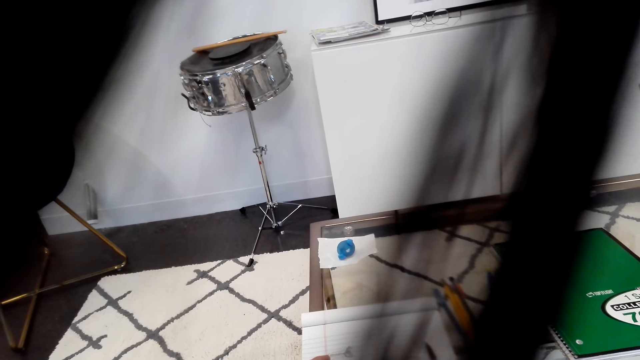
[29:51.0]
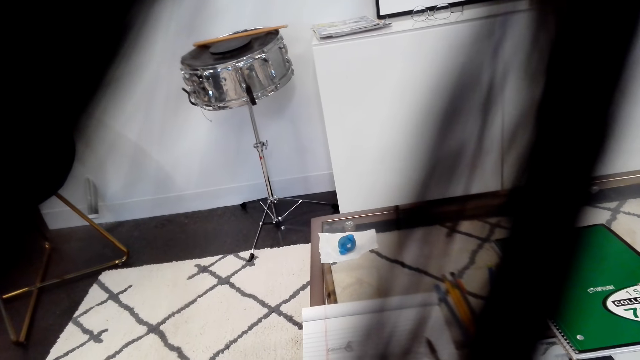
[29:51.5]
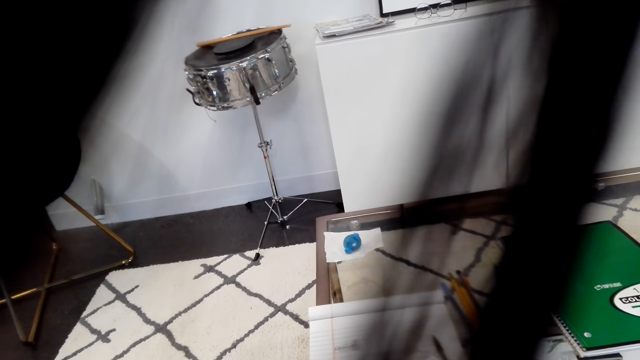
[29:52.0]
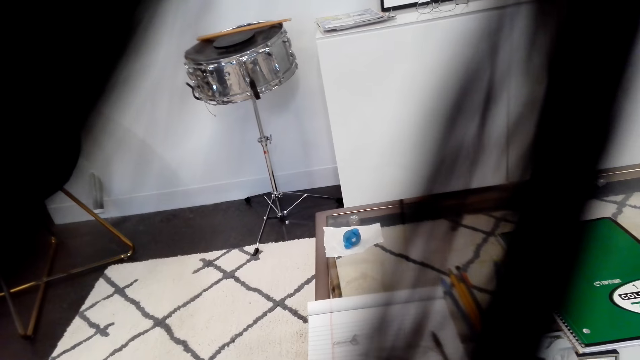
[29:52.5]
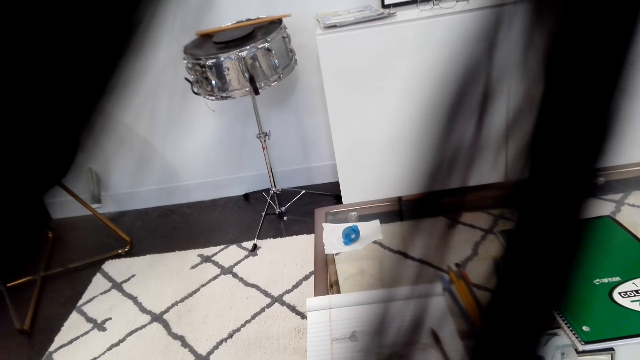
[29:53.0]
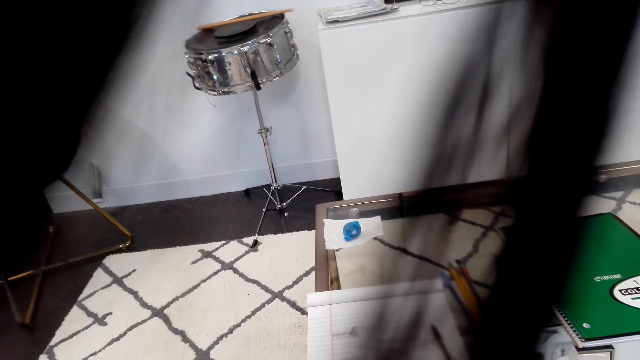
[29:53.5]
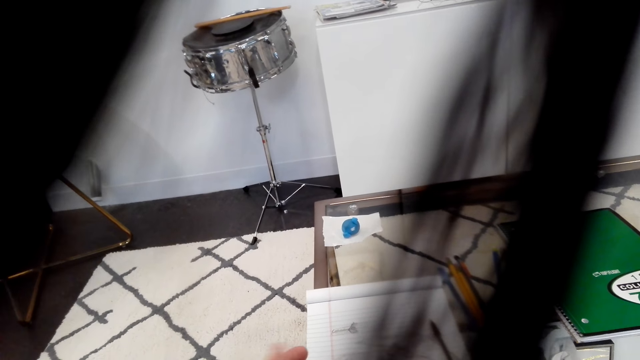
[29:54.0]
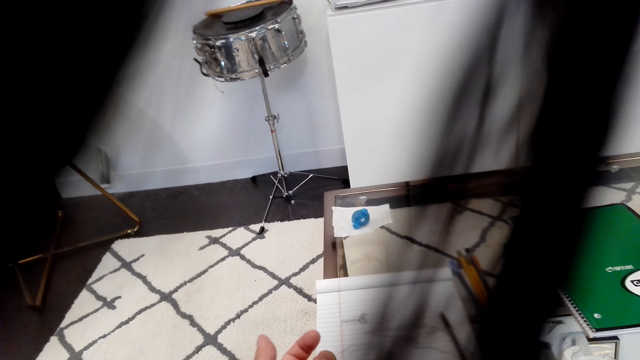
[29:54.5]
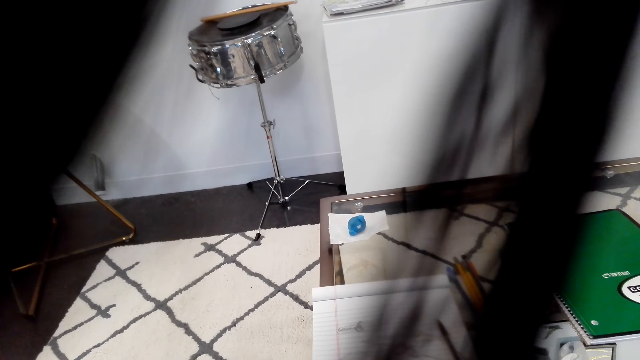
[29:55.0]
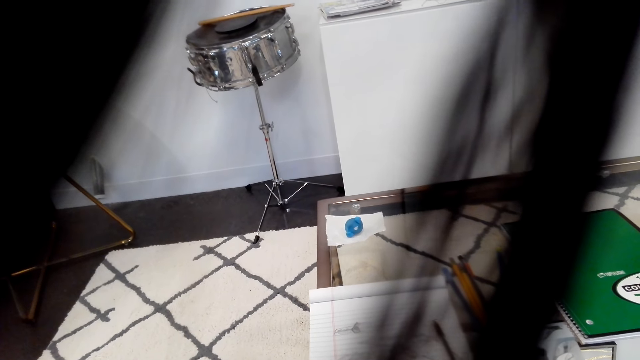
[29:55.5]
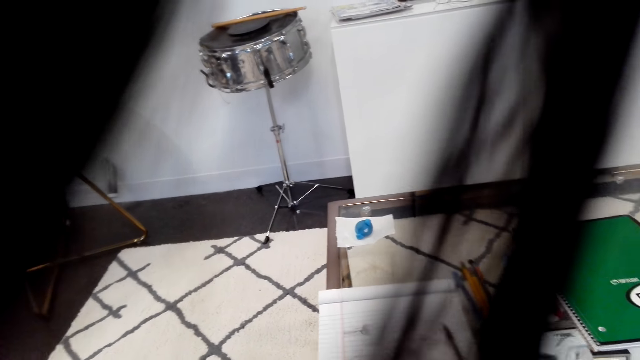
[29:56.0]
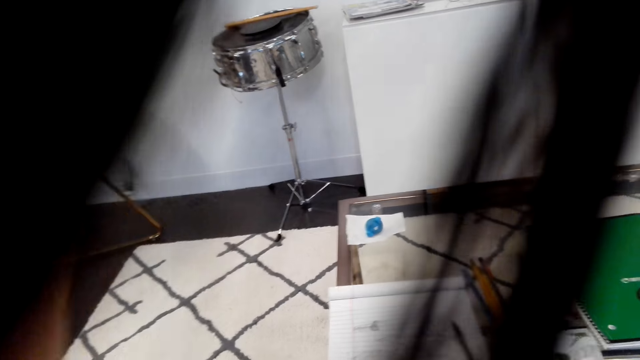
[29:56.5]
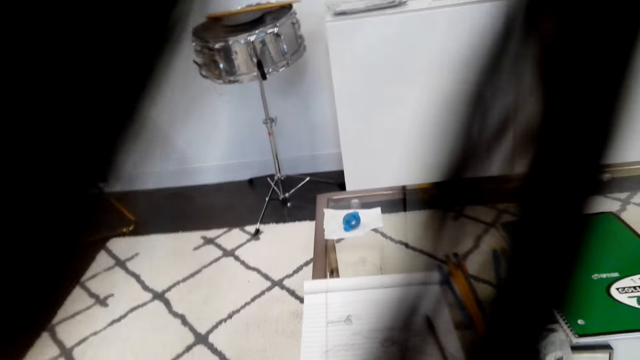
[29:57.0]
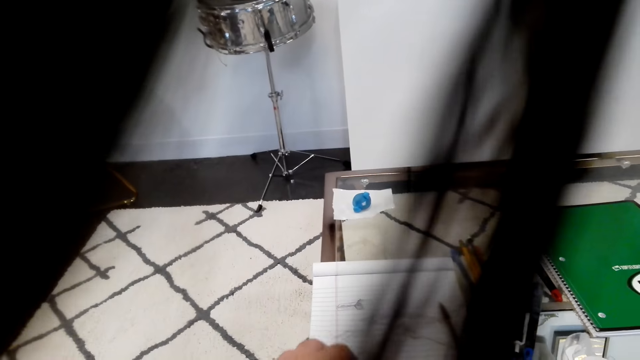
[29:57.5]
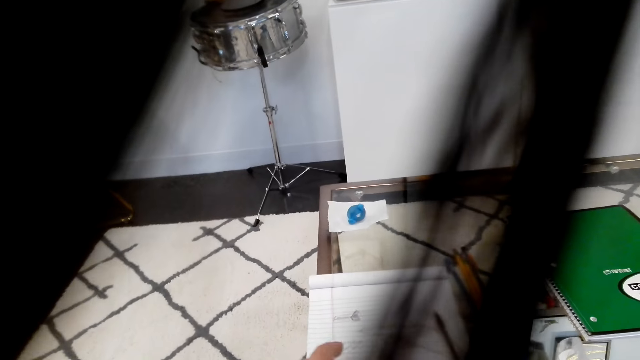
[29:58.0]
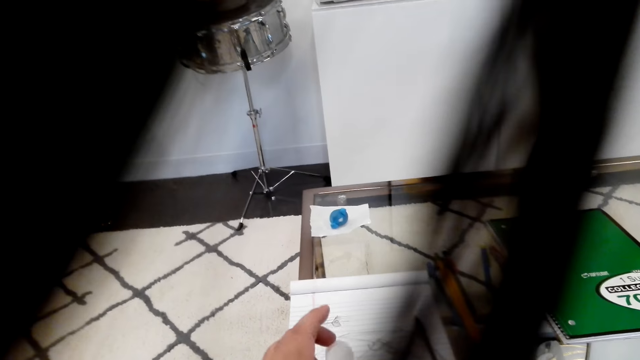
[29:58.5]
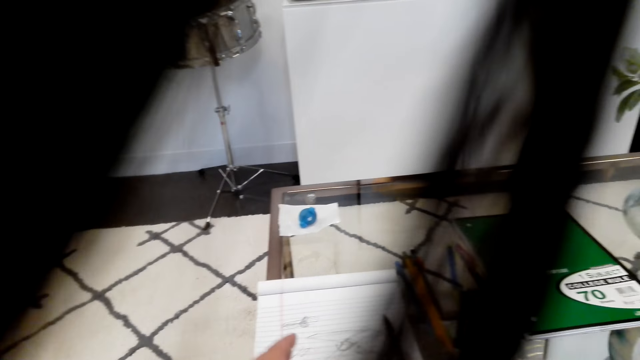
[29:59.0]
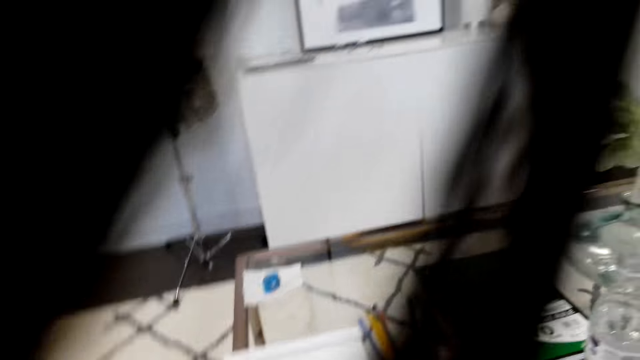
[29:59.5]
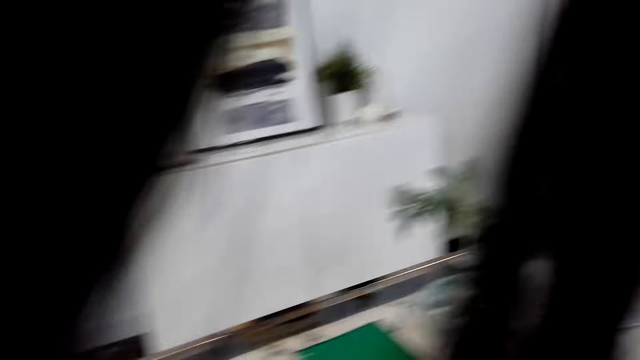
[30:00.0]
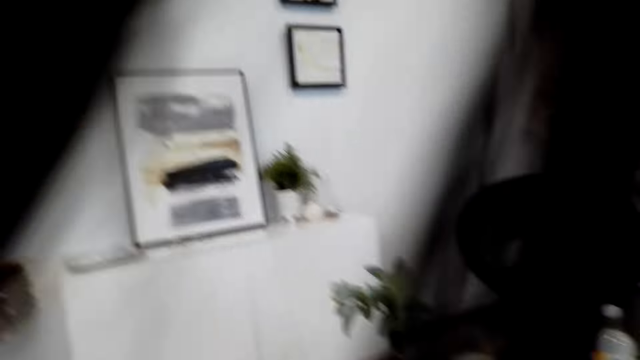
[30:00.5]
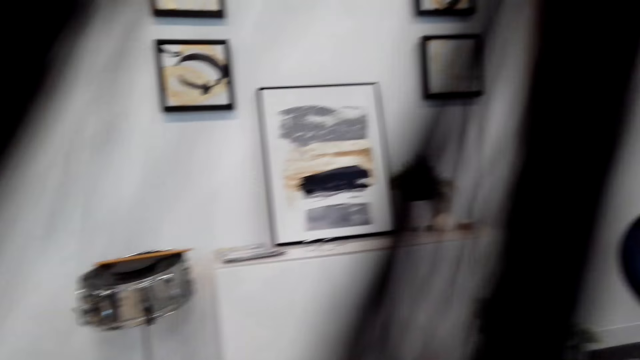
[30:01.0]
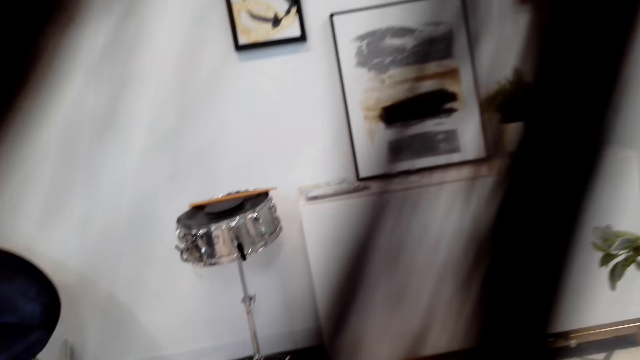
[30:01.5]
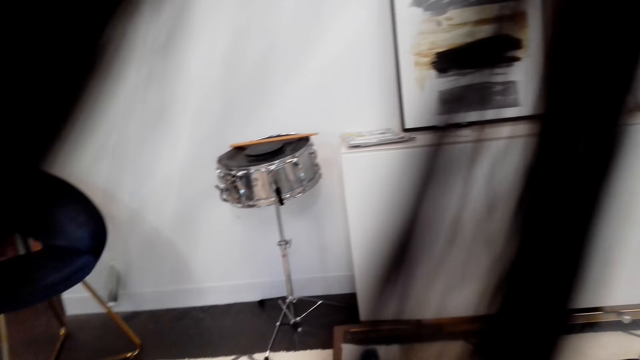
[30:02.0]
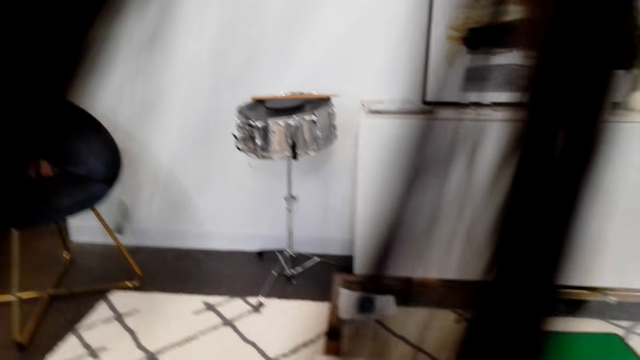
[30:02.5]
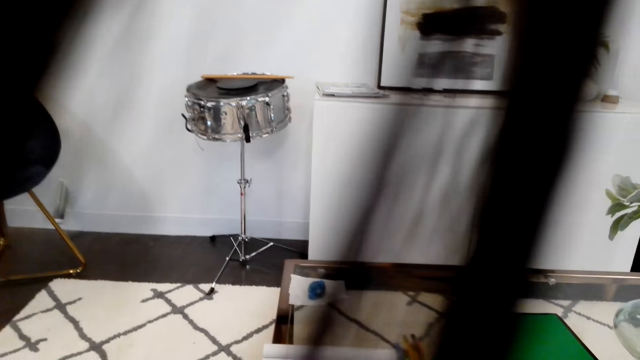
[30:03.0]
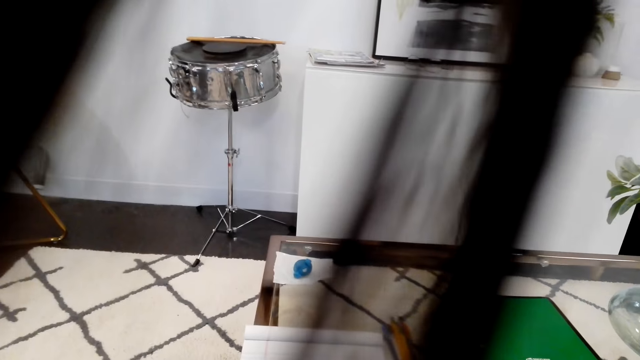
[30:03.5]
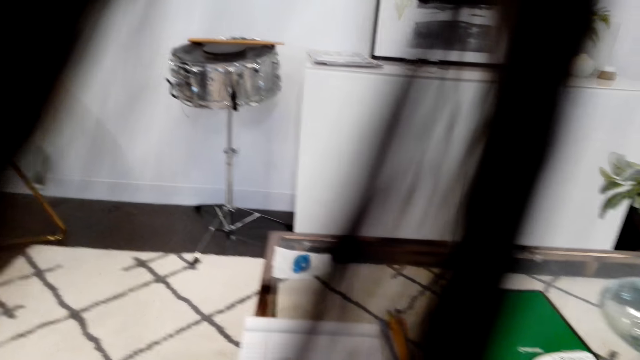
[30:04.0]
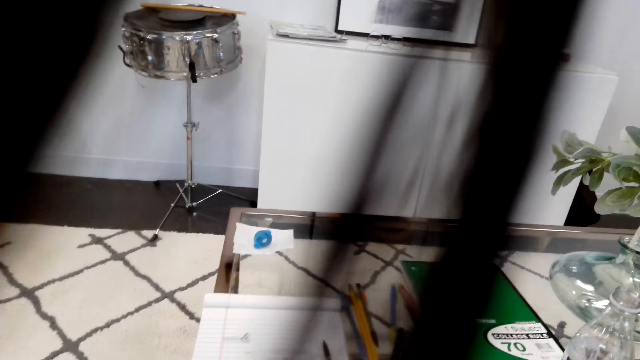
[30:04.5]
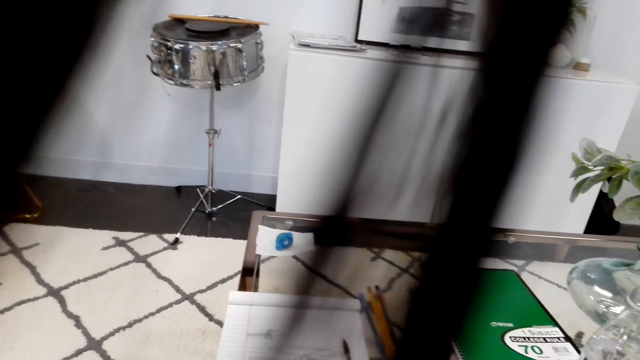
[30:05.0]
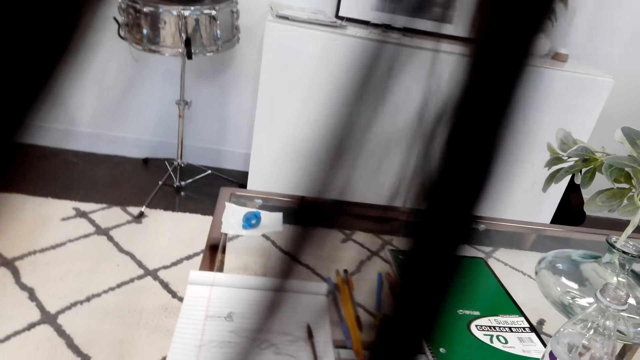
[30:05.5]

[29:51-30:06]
The camera wearer looks around. They stretch their hand. They move their hand. They look around talking.

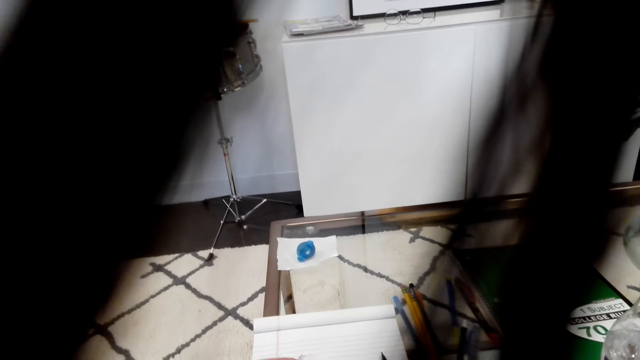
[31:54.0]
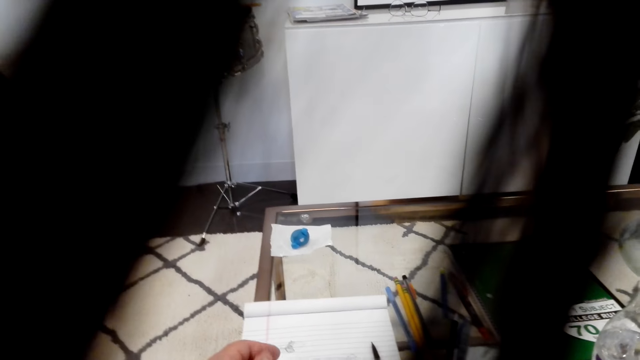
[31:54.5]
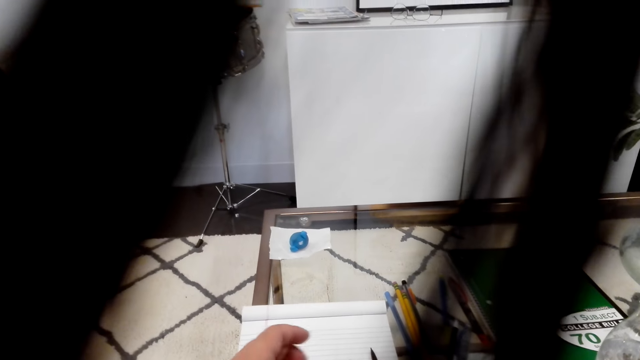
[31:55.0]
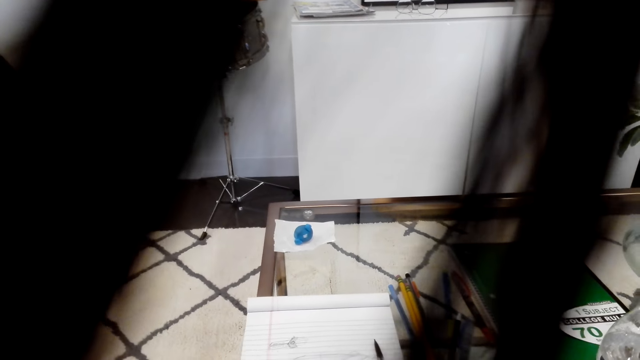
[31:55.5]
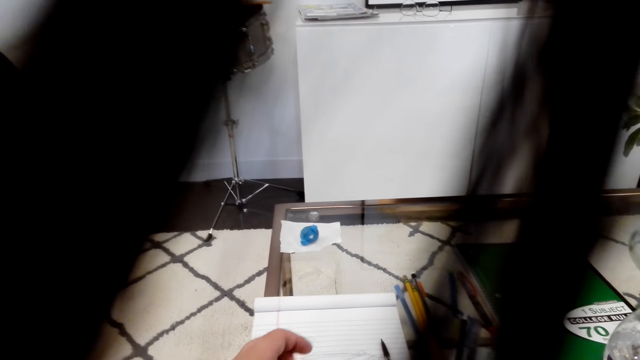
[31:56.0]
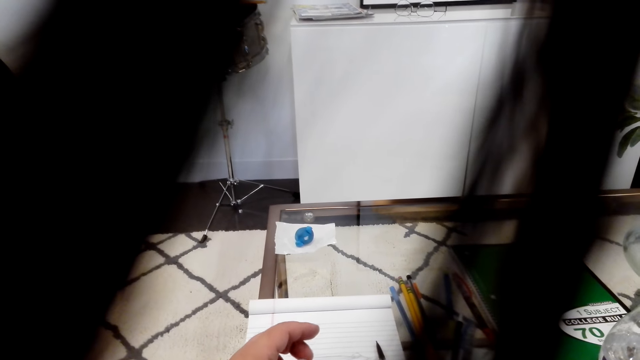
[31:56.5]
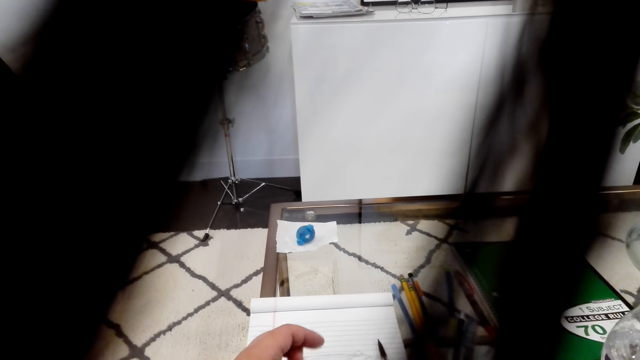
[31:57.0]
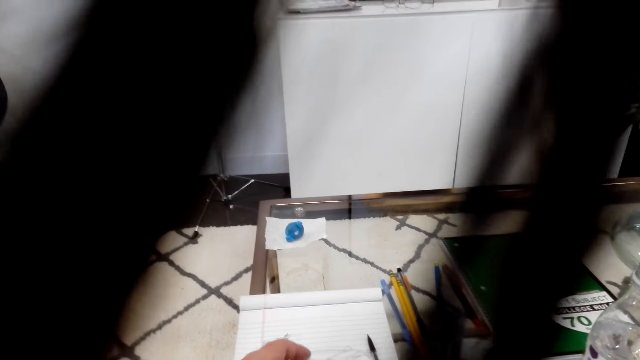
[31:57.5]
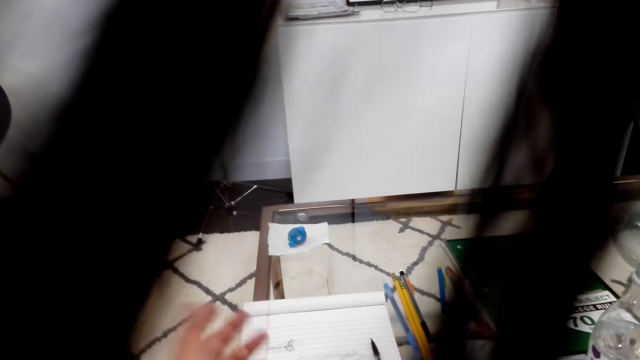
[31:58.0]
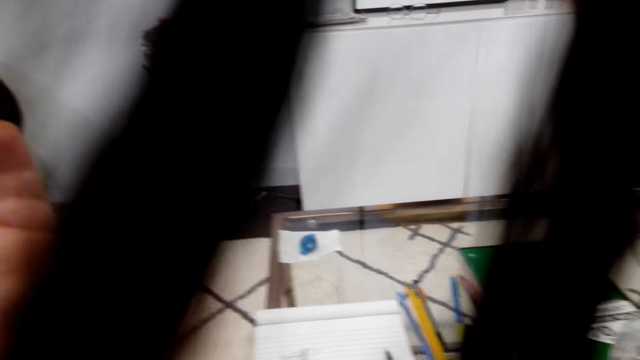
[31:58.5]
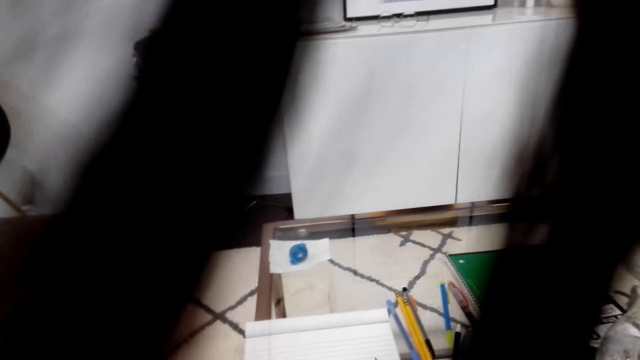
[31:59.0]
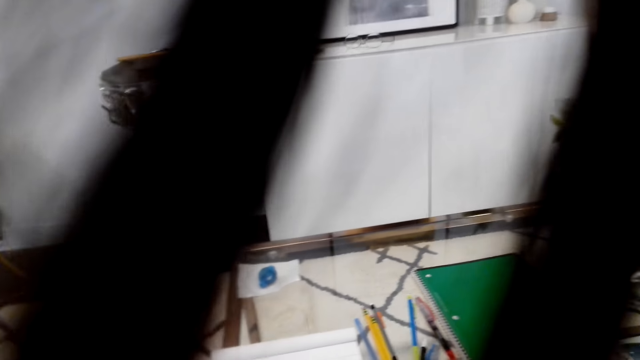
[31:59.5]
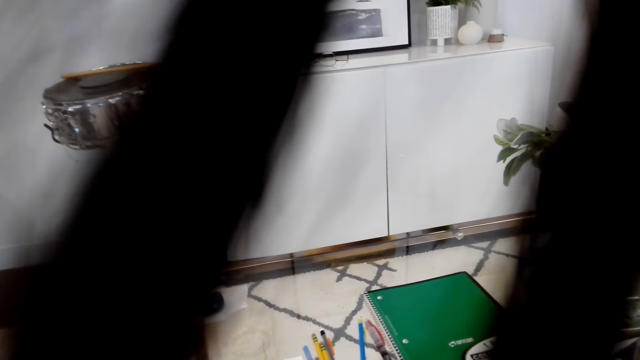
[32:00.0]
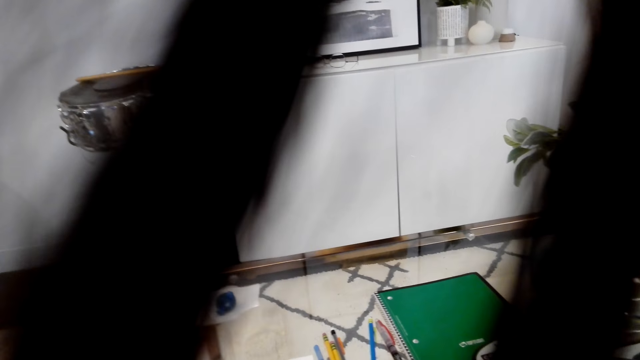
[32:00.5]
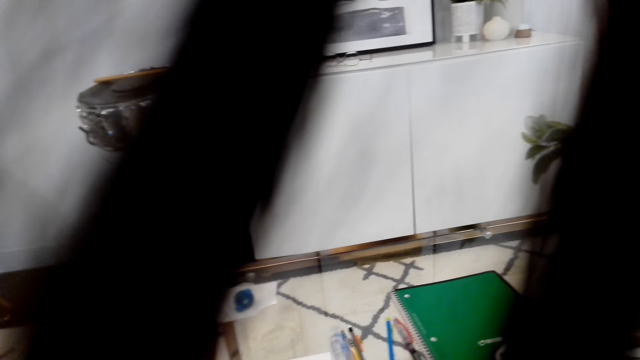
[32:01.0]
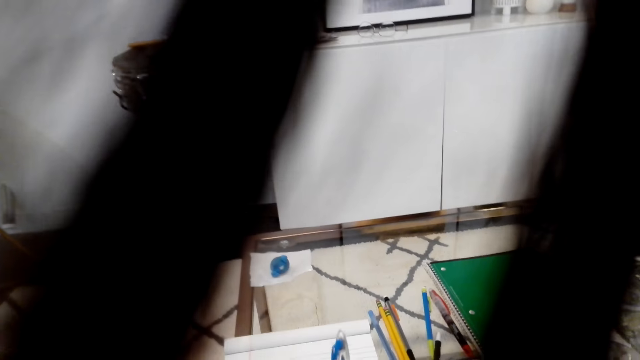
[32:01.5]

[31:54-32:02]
The camera wearer moves his hand.
